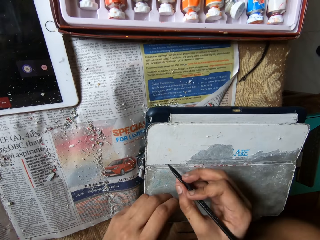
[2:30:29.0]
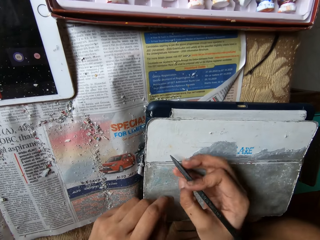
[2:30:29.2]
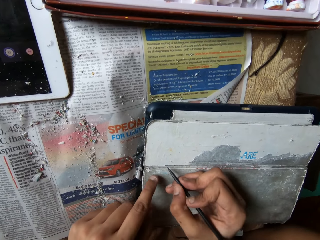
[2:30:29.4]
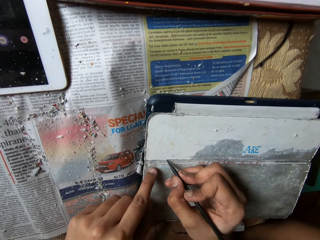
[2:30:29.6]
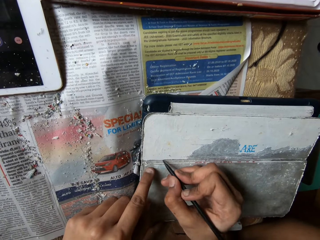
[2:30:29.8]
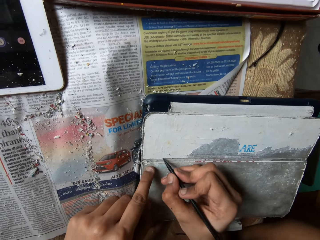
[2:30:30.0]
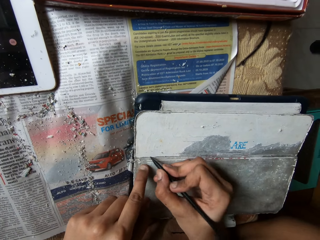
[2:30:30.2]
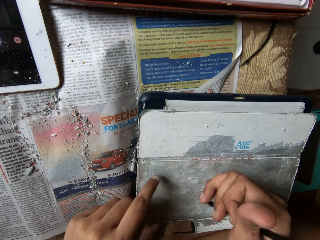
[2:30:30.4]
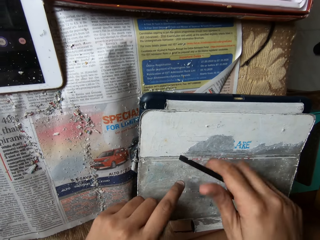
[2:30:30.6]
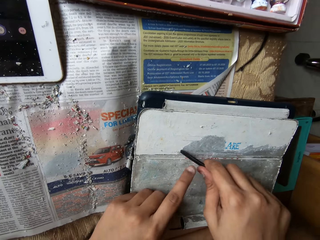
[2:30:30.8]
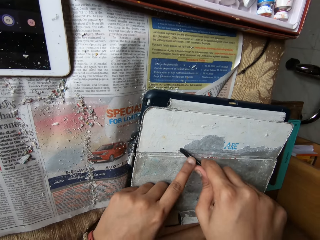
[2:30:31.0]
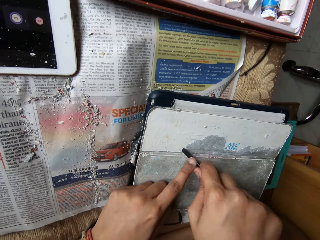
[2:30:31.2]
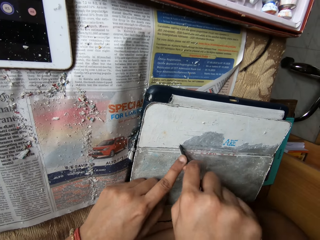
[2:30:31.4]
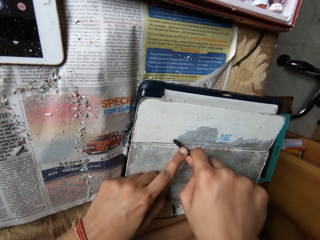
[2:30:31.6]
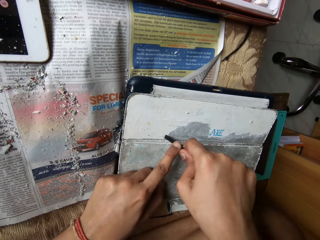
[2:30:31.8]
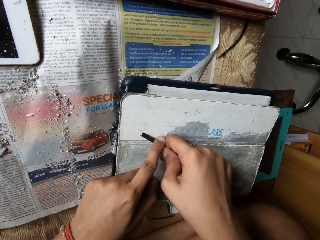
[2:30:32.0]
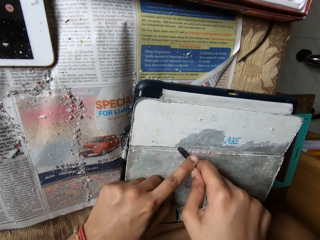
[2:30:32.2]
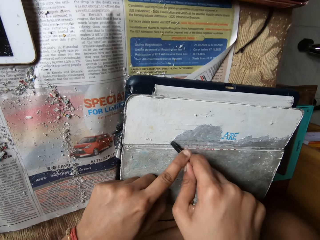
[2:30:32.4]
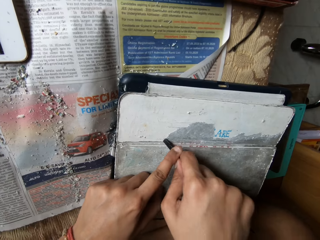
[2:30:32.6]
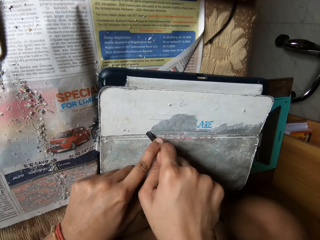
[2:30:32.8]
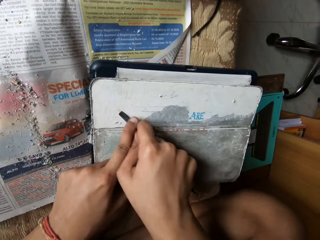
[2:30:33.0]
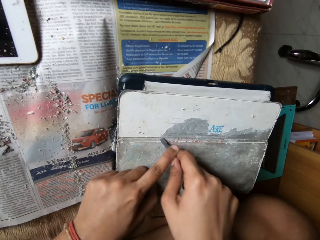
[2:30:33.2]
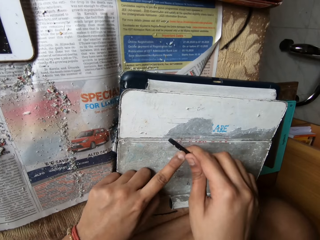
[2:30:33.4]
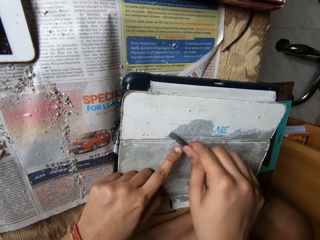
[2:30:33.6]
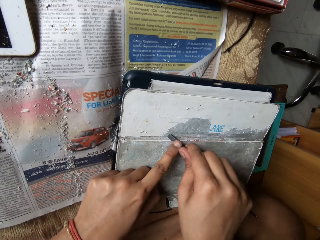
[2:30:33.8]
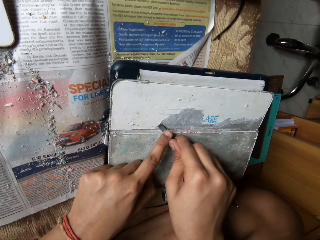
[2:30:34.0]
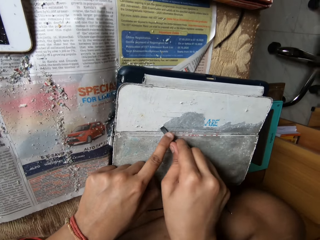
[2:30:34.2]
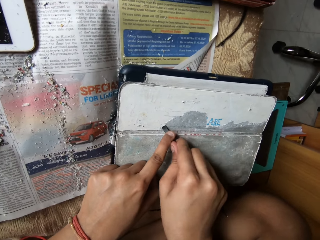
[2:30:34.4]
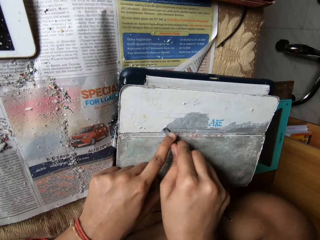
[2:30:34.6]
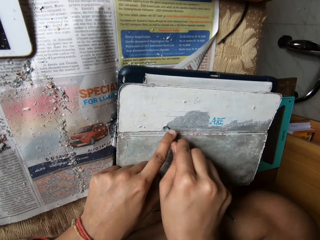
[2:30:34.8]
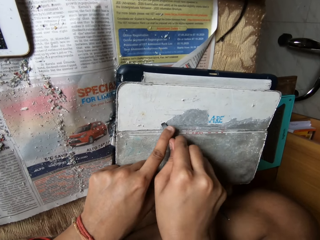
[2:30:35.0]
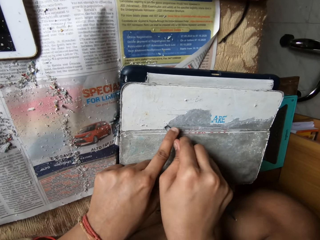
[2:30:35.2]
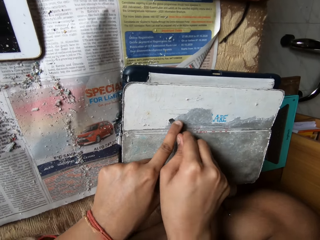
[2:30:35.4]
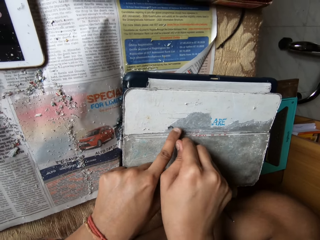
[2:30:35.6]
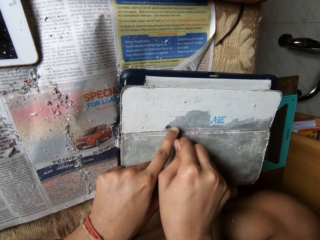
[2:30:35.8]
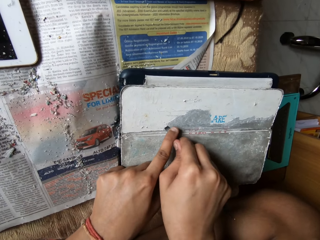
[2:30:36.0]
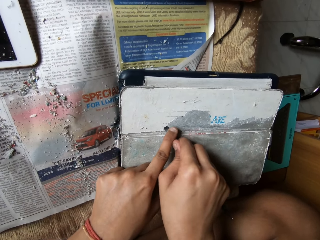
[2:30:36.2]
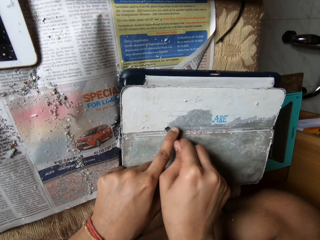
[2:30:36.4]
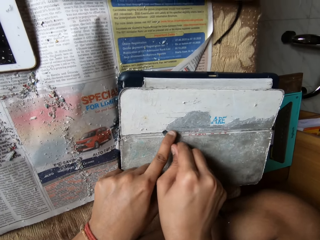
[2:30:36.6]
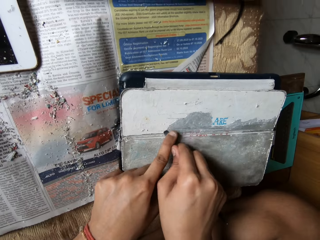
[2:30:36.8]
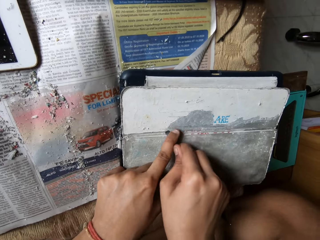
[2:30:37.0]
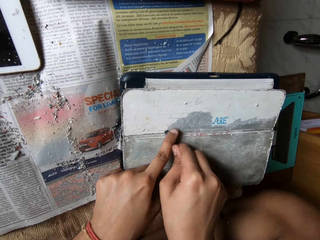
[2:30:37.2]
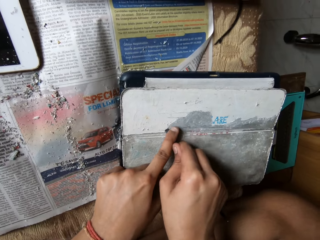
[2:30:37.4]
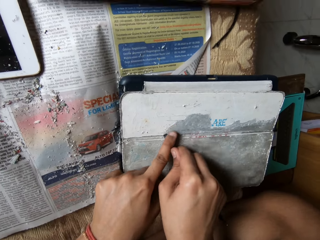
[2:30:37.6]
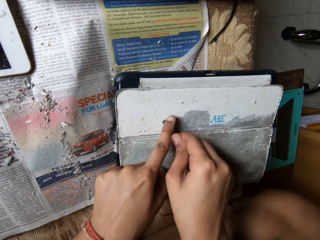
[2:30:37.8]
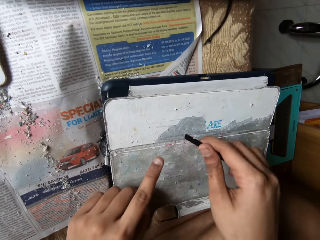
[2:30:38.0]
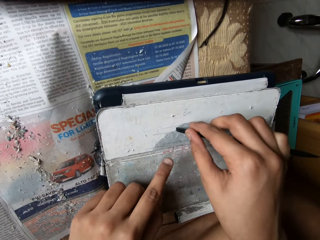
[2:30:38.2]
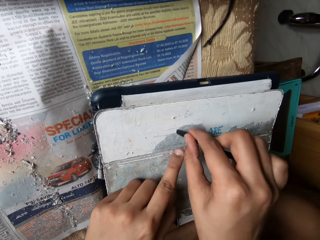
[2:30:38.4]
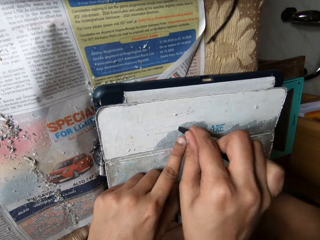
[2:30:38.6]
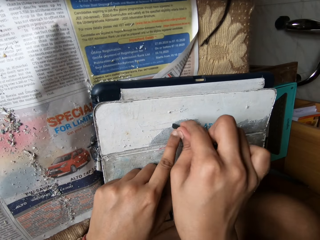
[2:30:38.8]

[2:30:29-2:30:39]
The camera wearer scratches the pouch with the pen in her hands.

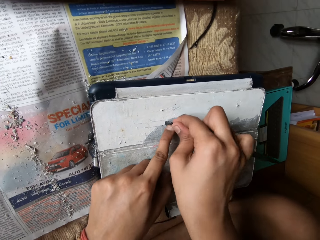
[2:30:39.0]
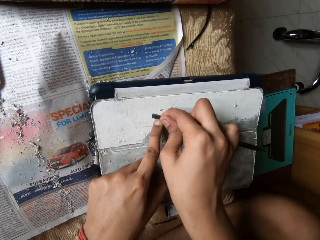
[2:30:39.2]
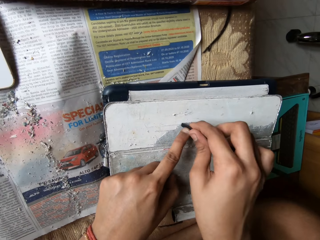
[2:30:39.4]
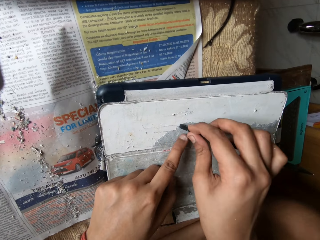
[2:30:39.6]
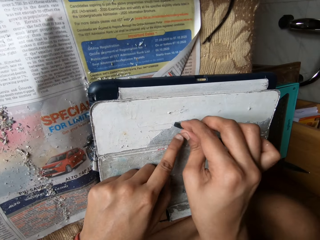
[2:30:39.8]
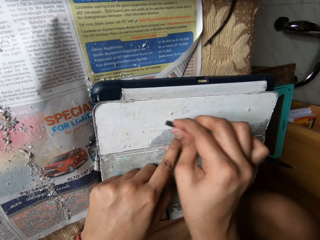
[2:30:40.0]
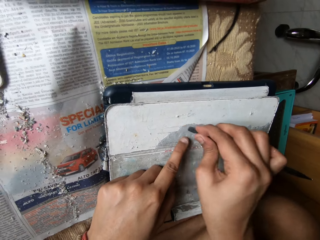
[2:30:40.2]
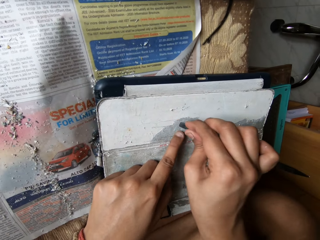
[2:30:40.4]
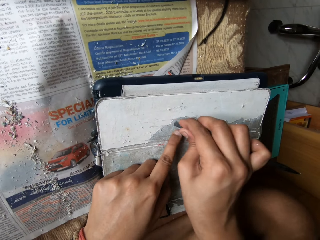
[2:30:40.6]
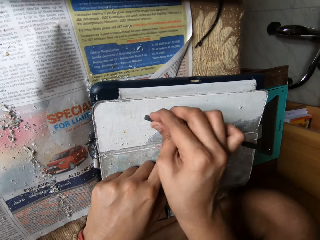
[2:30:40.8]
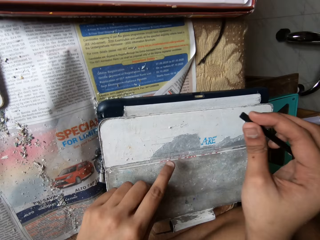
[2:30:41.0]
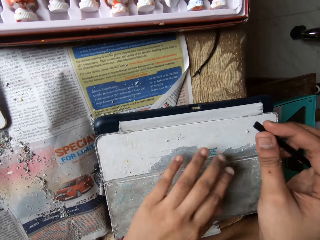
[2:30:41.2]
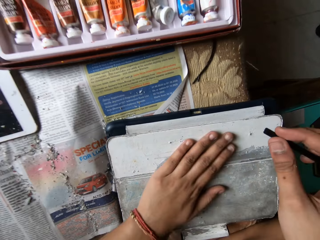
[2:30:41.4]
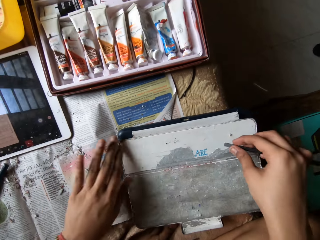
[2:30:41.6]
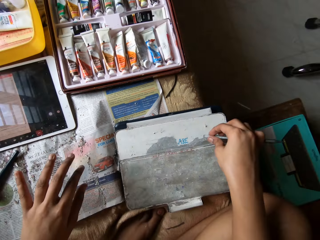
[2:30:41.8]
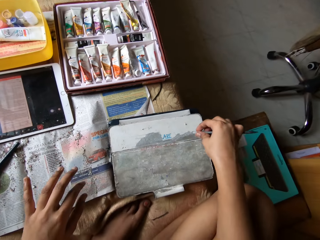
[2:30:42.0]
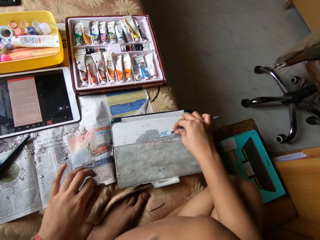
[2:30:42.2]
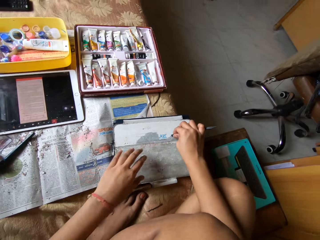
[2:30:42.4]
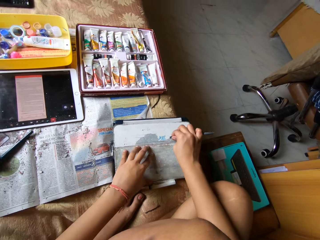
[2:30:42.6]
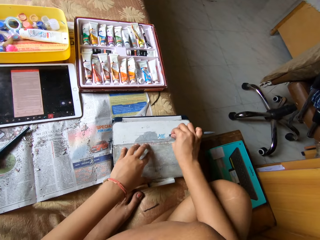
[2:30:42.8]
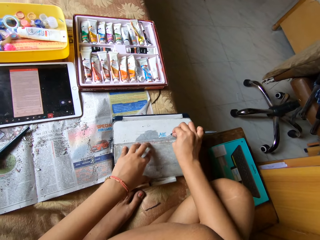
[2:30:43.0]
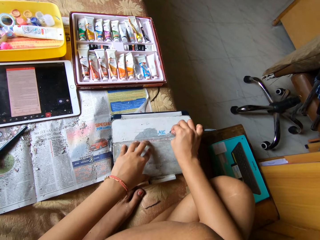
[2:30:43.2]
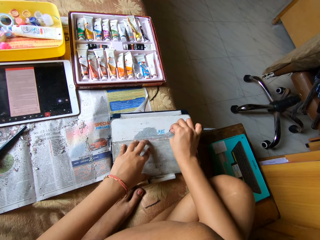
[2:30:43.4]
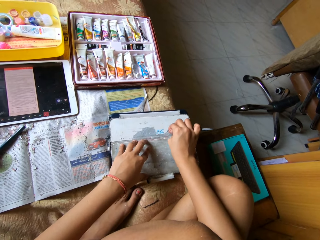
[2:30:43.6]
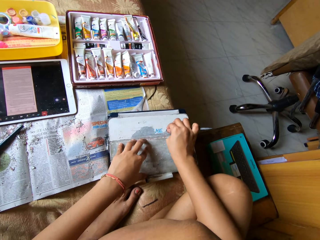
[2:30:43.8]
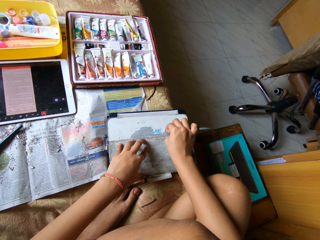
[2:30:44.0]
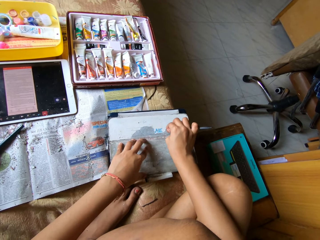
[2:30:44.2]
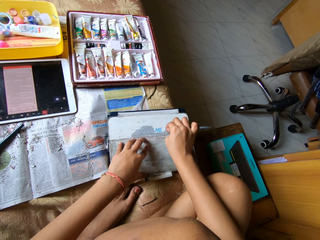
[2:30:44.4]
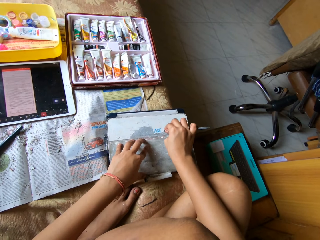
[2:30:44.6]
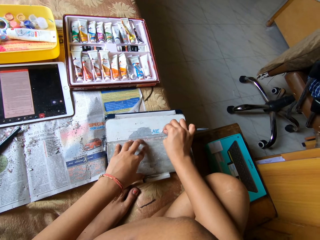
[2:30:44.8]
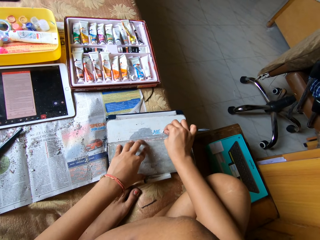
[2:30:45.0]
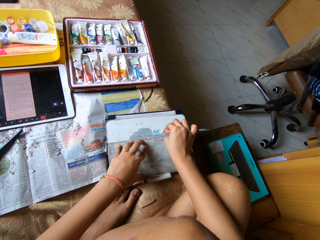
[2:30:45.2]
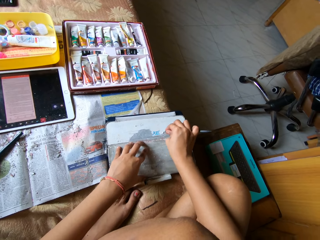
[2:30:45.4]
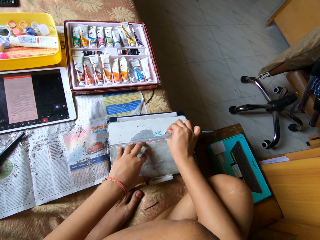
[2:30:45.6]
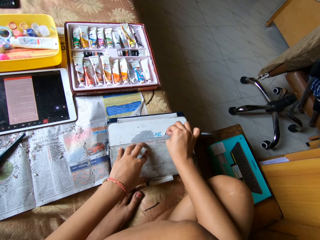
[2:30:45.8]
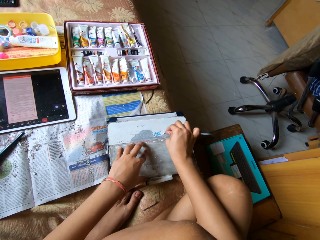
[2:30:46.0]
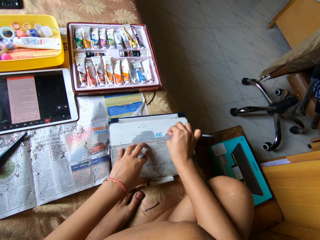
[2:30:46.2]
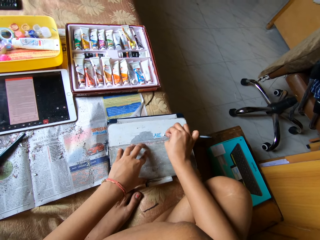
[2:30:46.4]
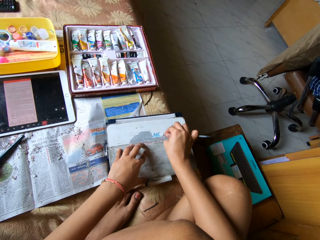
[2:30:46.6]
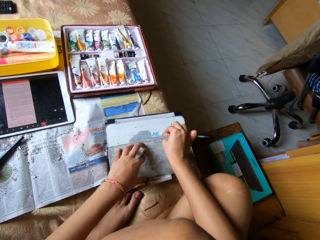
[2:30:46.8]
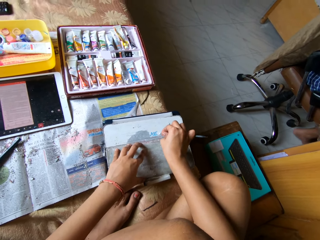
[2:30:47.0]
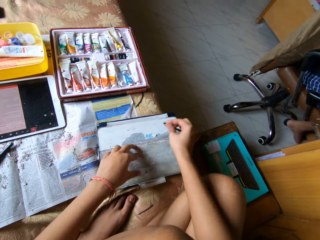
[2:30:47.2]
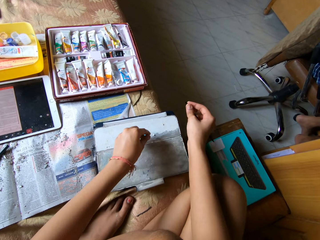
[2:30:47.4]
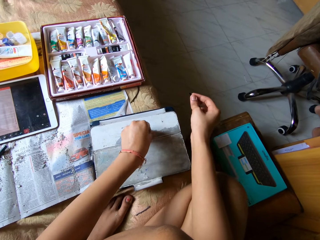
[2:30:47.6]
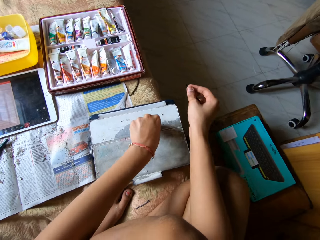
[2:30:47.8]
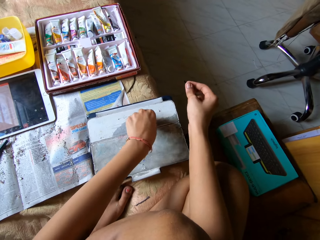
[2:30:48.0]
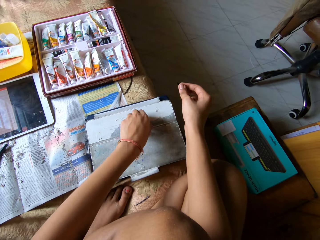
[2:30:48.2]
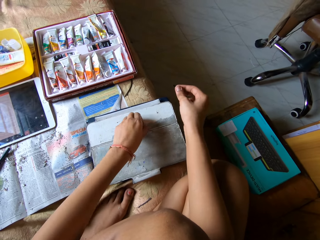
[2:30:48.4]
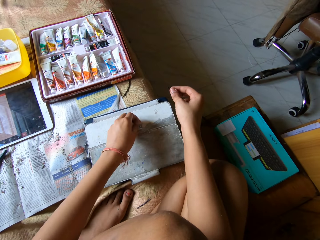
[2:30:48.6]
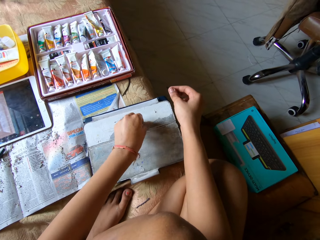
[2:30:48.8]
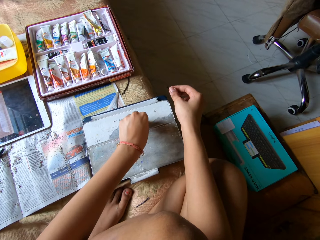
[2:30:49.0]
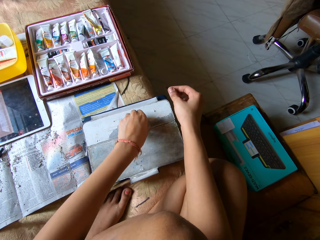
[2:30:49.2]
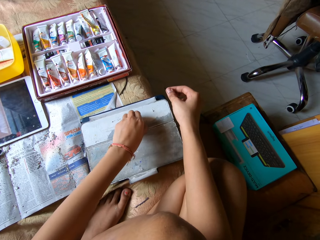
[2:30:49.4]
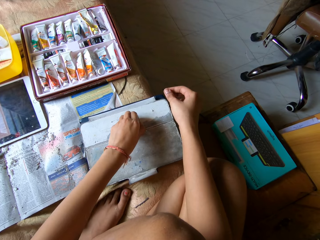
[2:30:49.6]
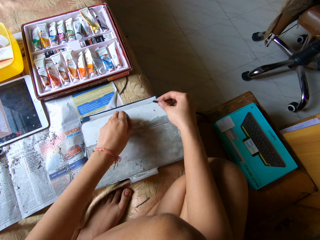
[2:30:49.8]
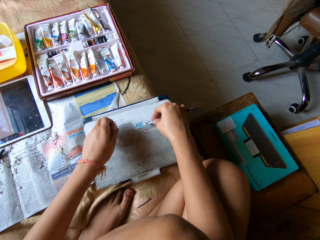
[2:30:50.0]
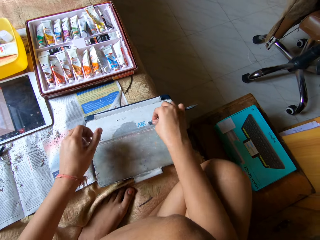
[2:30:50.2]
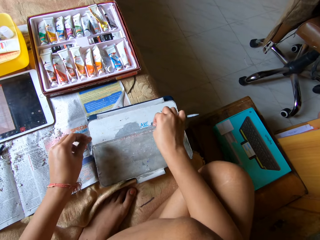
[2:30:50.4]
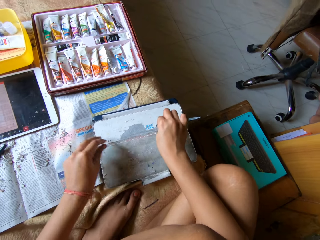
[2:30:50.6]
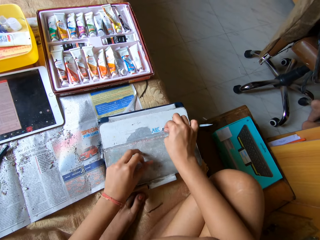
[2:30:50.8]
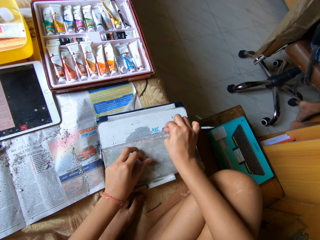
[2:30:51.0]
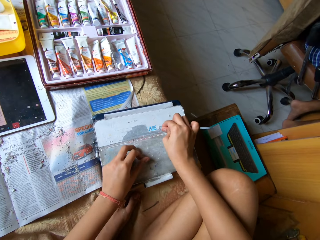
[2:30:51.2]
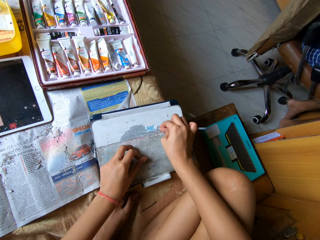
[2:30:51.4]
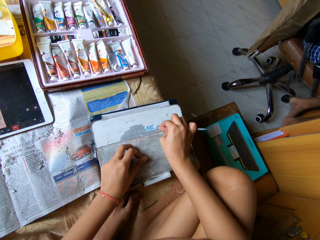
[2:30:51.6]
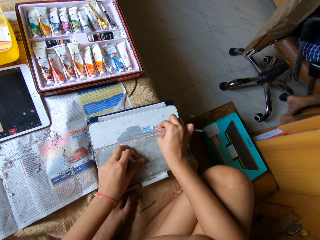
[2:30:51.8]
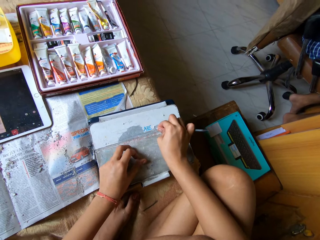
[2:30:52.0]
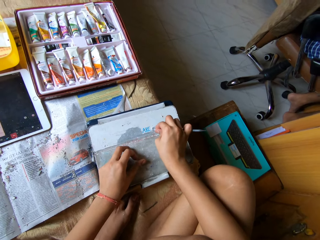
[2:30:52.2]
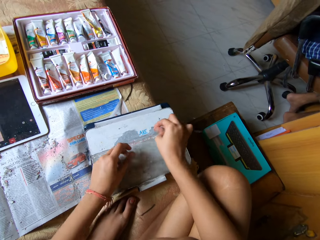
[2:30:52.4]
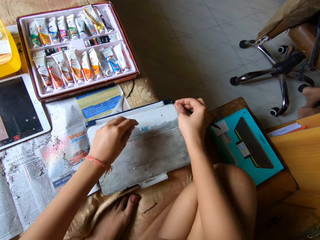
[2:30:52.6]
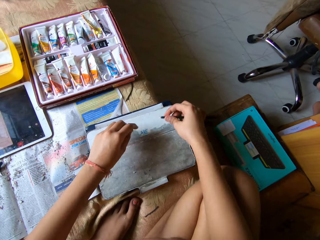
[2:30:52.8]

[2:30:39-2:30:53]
The camera wearer sweeps the pouch with her left hand. She puts her left hand on the pouch. She scratches the scratched pouch with the pen in her right hand. She picks up the pouch with her left fingers. She removes the cover. She scratches the pouch with the pen in her right hand.
